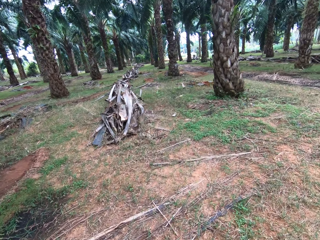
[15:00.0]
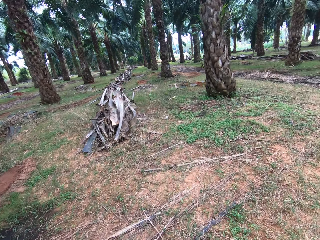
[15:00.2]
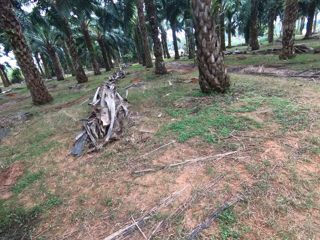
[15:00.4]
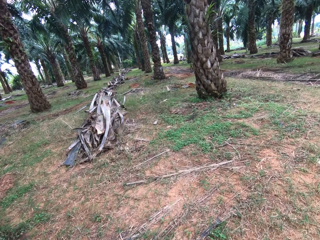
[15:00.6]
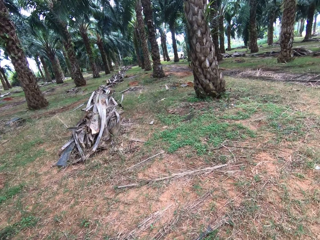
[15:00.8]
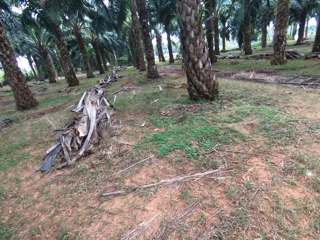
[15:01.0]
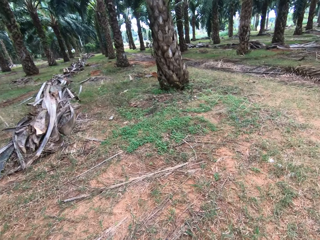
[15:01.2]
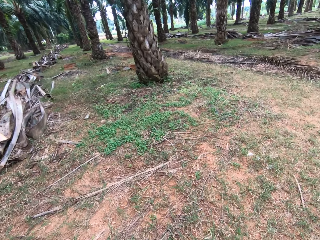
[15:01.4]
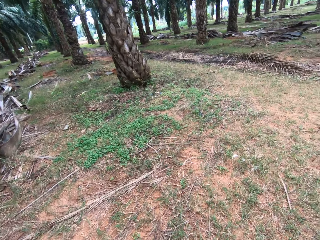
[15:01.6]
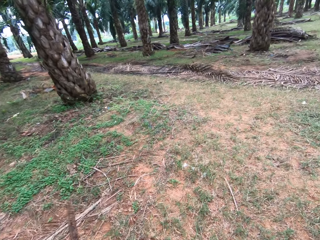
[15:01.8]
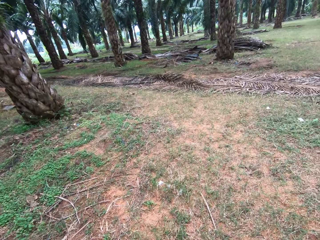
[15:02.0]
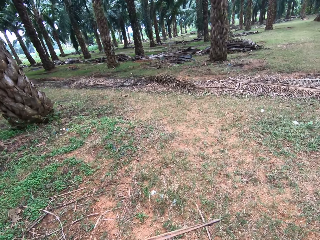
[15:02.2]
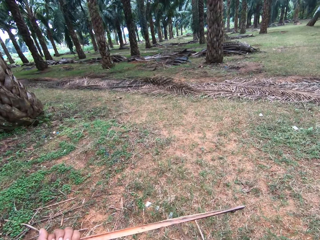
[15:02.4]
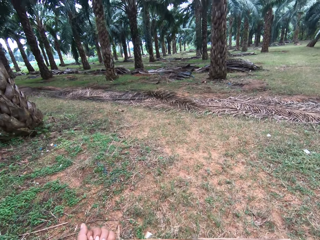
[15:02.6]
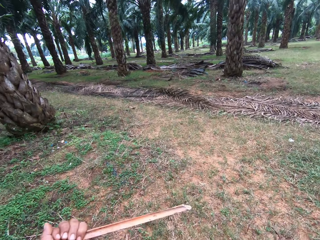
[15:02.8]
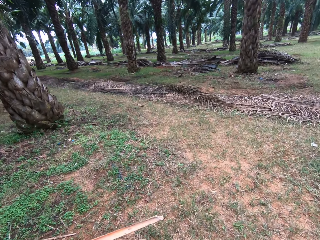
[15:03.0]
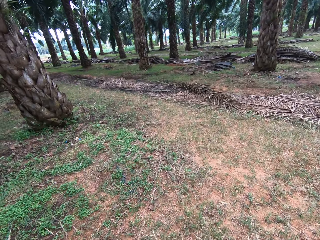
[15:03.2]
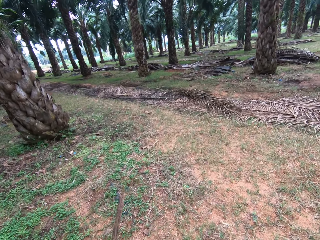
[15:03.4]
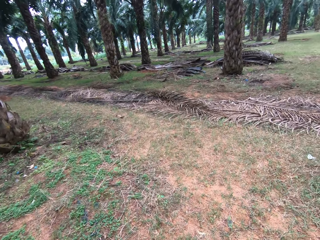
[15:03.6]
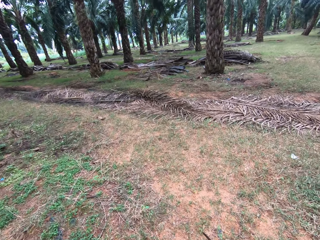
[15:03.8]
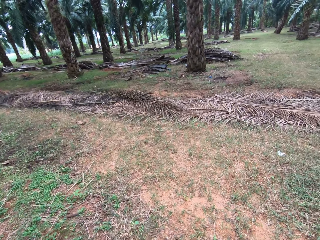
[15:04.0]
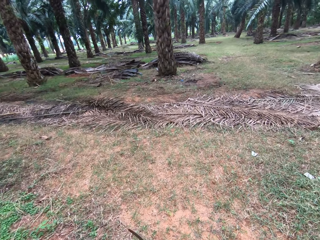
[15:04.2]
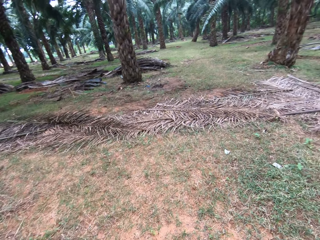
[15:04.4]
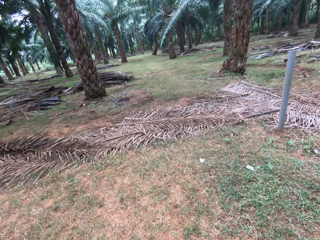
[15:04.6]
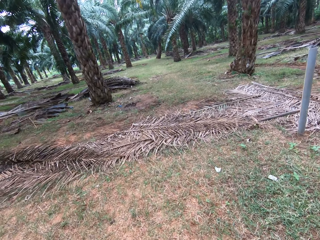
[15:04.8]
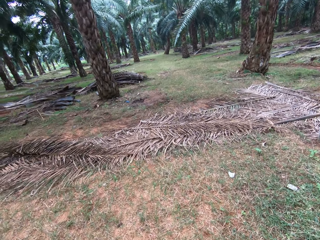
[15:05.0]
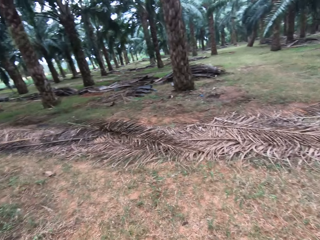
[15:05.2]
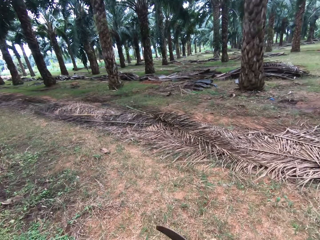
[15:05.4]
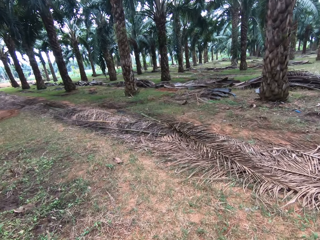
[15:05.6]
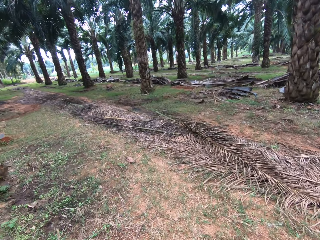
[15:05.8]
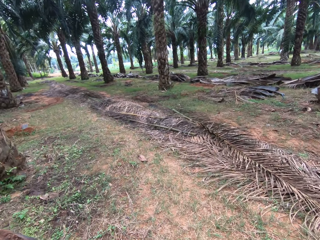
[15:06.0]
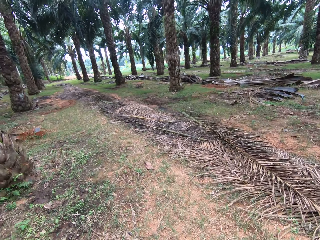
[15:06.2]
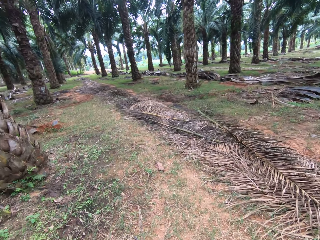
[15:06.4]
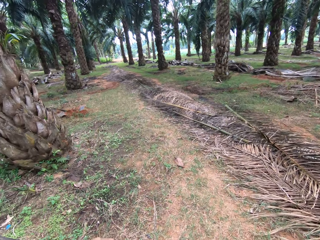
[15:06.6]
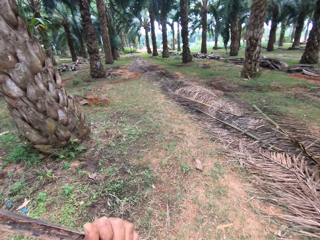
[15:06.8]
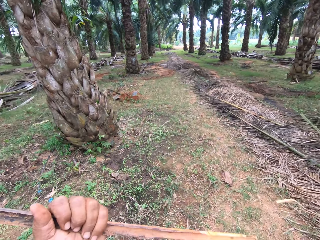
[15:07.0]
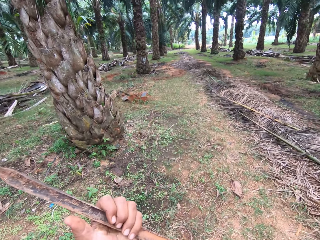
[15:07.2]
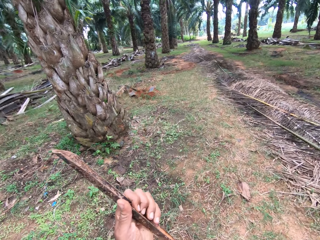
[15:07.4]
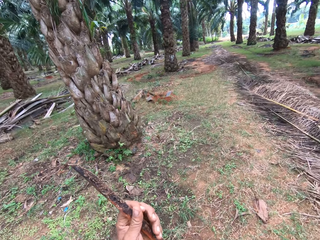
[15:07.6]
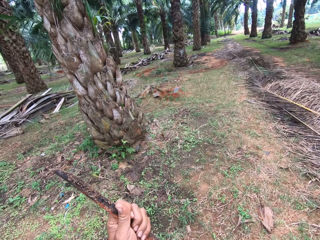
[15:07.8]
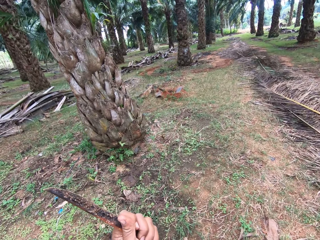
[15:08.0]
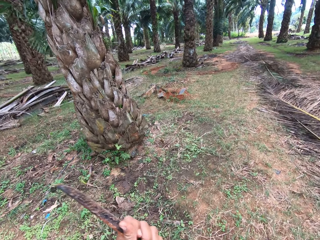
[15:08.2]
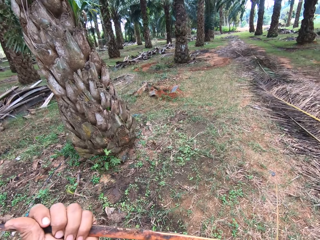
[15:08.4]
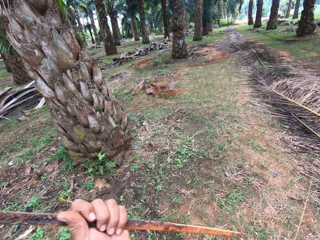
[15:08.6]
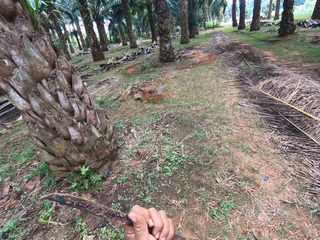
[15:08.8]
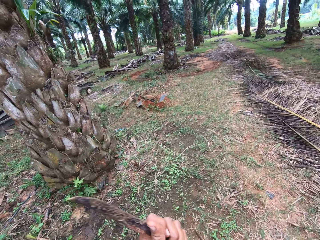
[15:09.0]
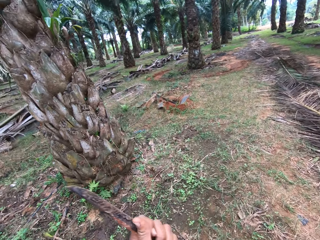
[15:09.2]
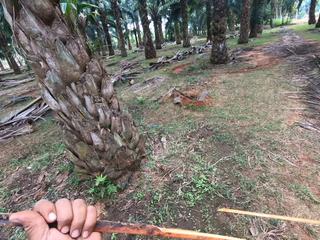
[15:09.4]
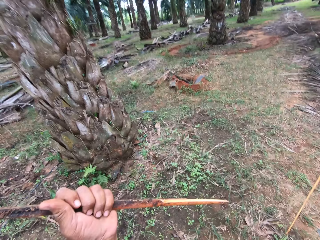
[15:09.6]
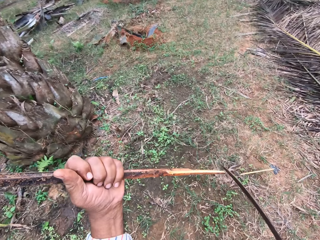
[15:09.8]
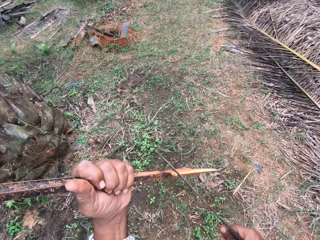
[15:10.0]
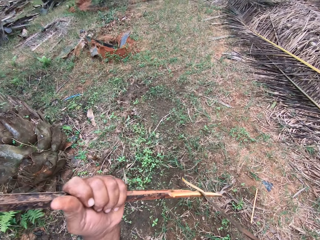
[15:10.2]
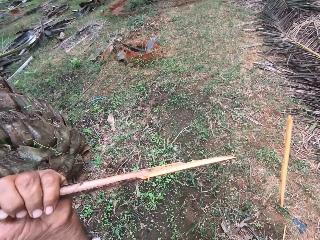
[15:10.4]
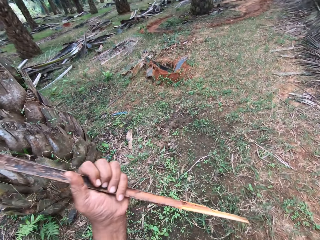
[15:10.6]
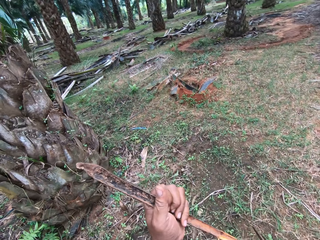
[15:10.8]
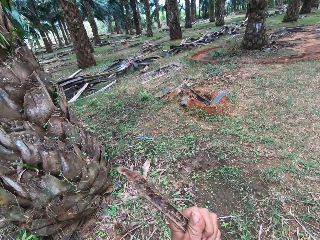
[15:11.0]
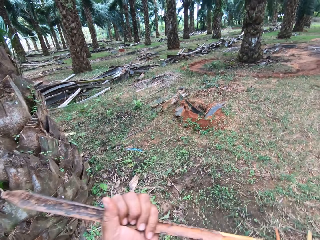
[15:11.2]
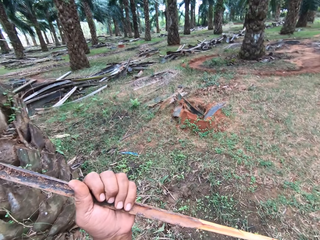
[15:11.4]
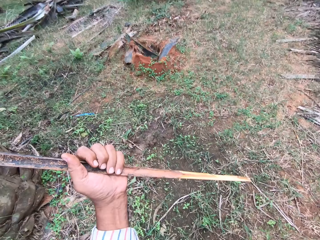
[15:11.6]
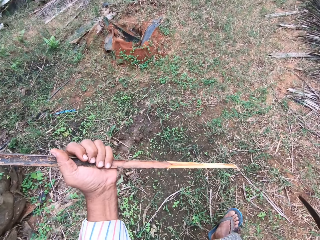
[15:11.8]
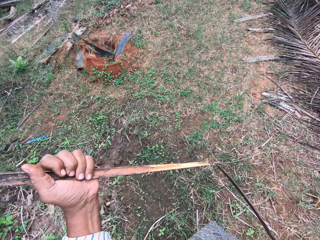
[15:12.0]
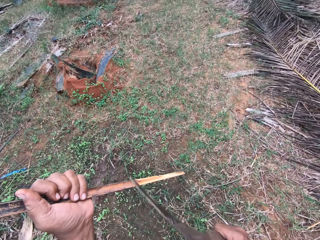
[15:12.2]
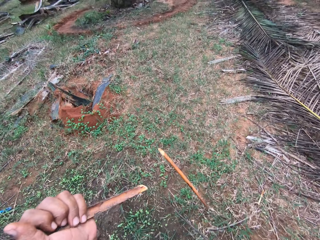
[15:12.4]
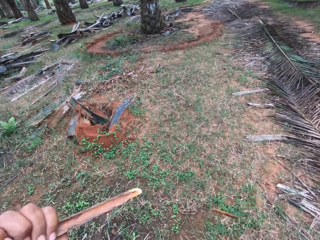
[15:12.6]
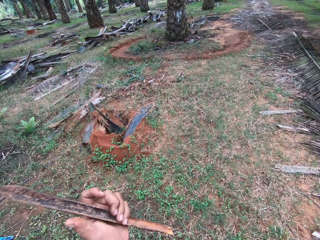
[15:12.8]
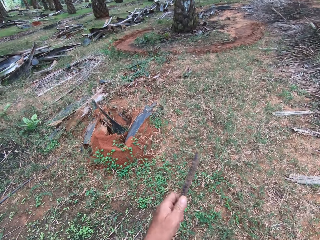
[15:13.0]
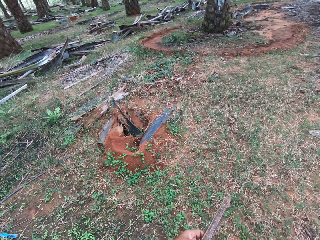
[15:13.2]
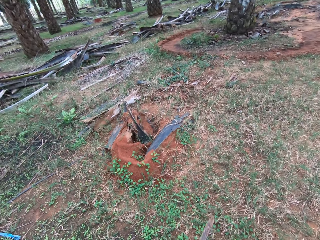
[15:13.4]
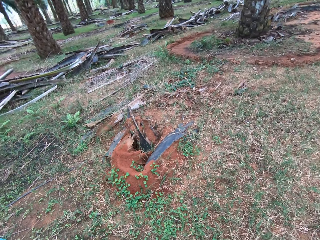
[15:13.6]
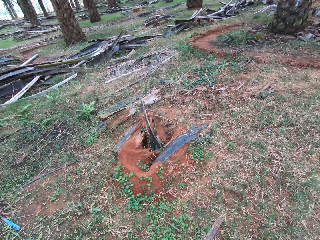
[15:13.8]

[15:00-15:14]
The camera wearer cuts the stick with a sickle. They walk around. They cut the stick with the sickle. They walk around. They trim the end of the stick with the machete.

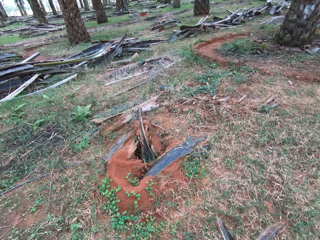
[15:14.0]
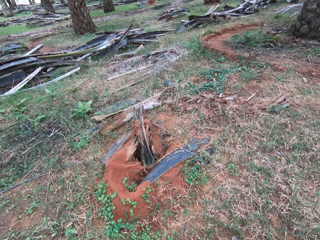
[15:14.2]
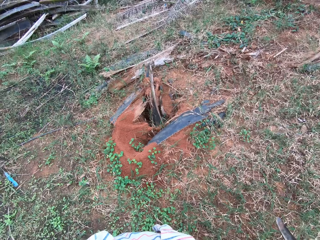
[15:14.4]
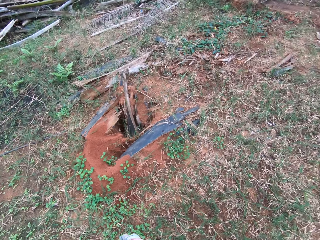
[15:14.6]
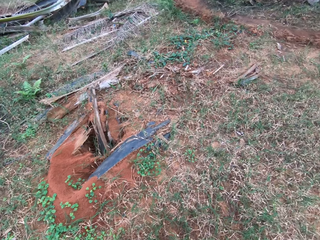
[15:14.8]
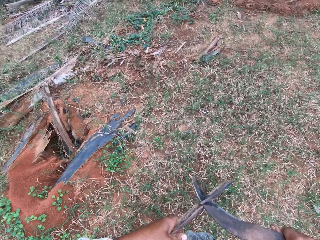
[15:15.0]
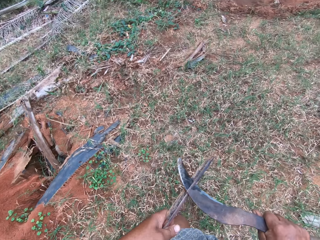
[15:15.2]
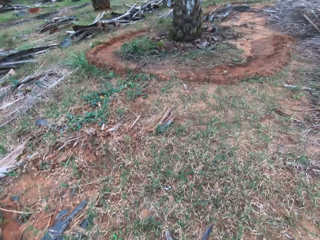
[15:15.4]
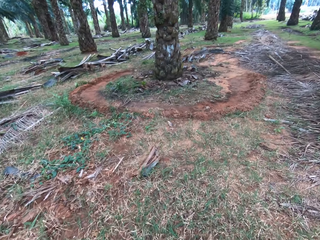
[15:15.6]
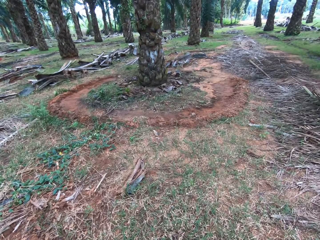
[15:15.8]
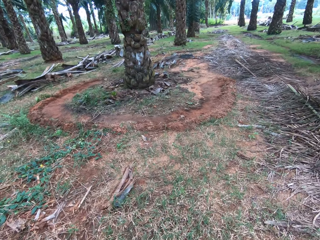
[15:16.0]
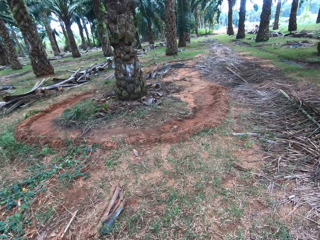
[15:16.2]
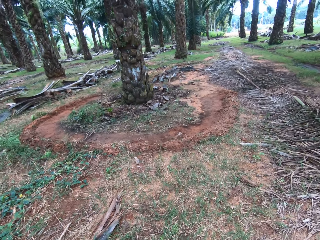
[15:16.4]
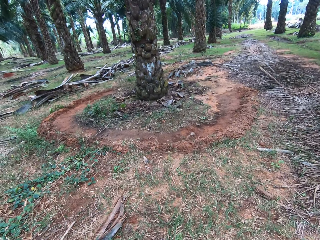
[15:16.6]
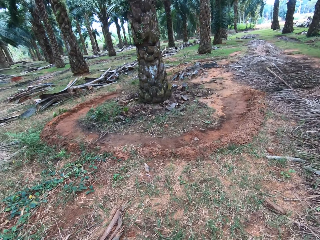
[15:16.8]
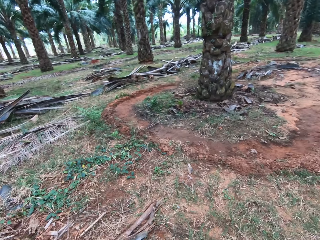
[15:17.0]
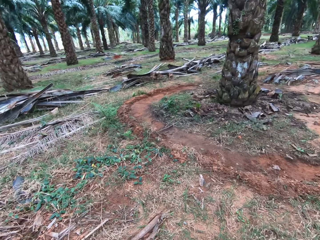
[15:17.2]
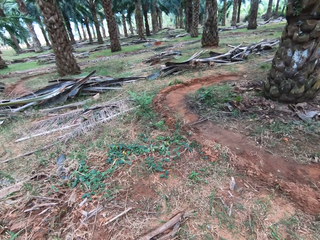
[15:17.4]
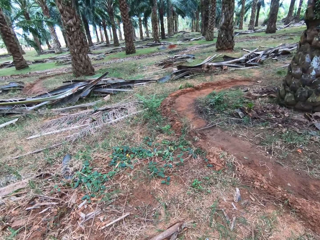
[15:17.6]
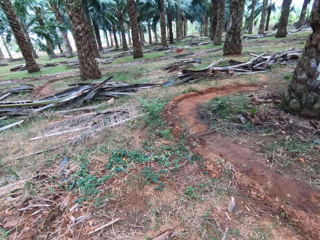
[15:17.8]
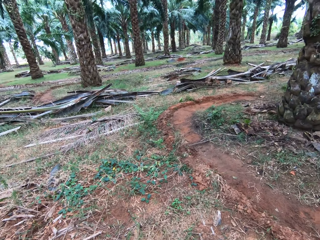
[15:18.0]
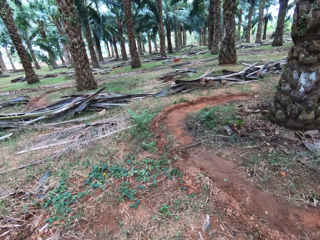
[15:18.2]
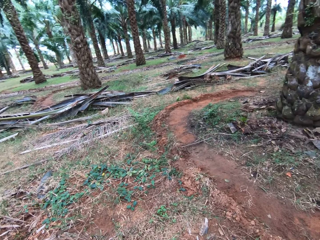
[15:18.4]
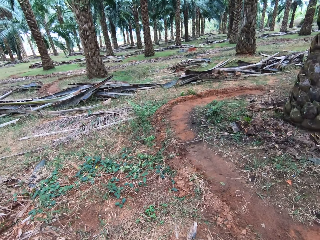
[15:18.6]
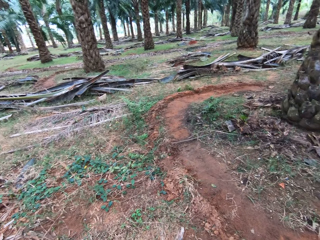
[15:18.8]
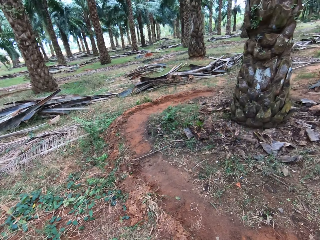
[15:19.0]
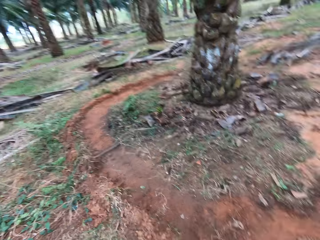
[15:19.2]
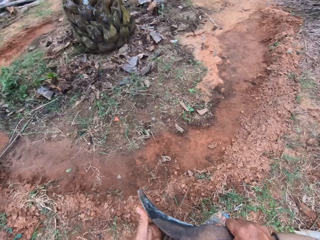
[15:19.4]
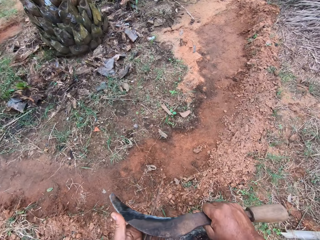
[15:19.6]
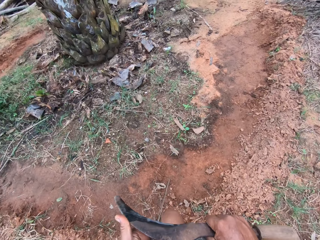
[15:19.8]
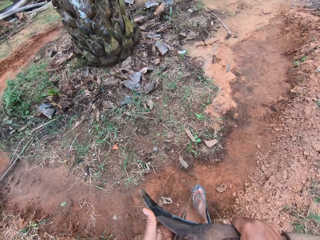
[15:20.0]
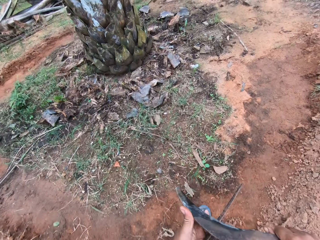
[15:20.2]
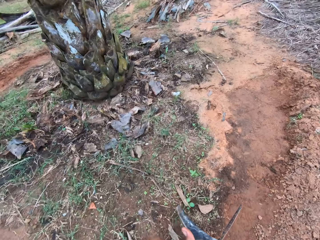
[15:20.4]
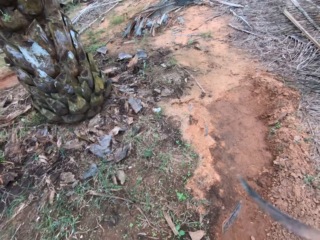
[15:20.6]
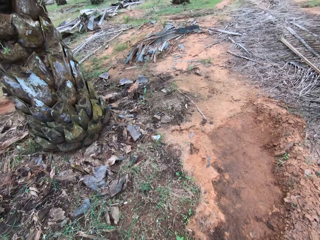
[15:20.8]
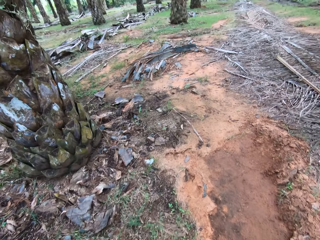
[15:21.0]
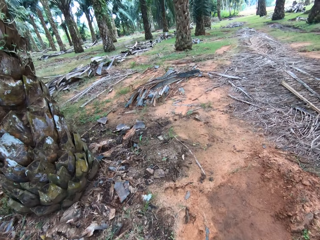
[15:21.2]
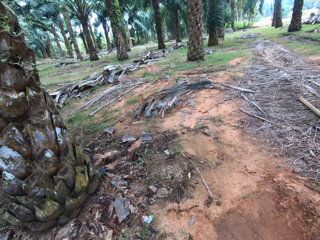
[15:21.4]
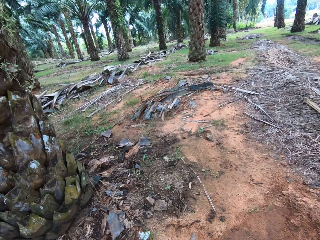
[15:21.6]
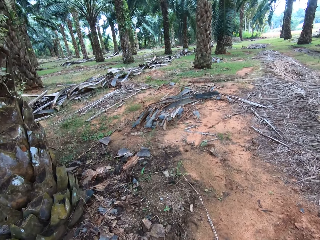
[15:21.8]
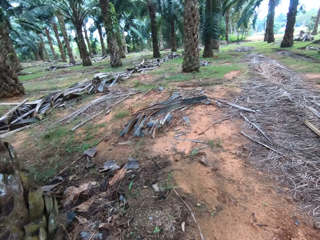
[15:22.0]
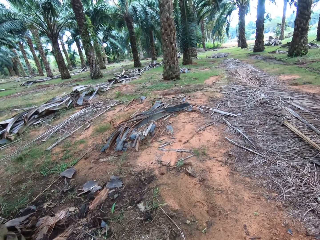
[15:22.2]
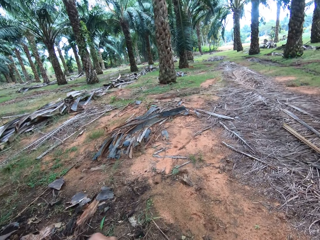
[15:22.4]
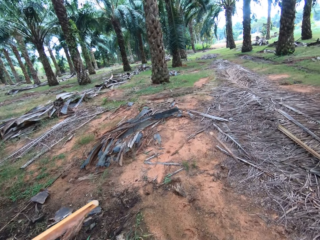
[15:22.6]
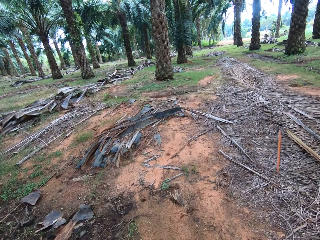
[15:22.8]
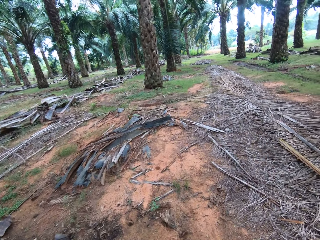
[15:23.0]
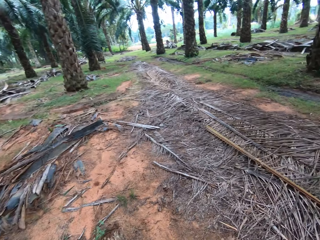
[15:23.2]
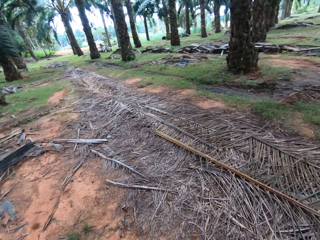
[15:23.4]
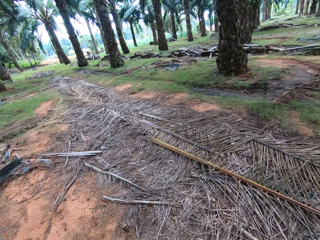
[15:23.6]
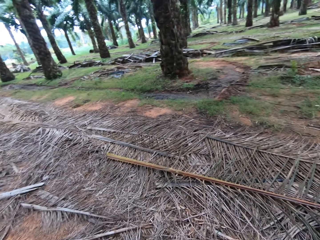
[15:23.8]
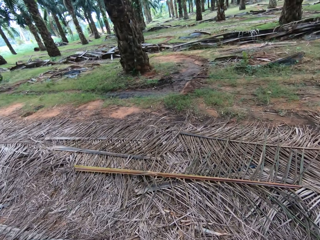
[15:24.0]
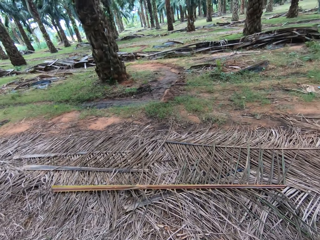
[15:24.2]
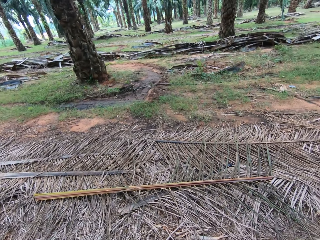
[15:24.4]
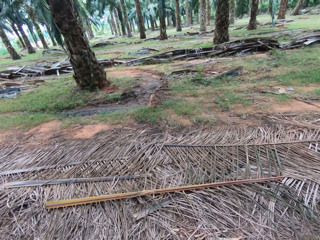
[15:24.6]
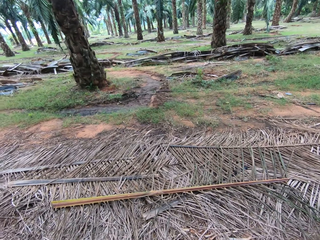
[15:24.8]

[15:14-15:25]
The camera wearer cuts the stick with a sickle. They walk around. They cut the stick with the sickle. They walk around. They cut the stick with the sickle. They walk around and look around.
